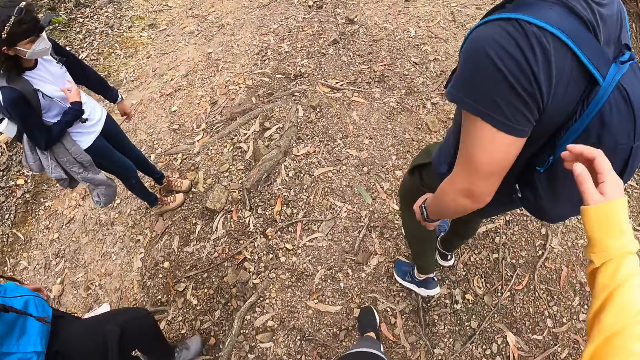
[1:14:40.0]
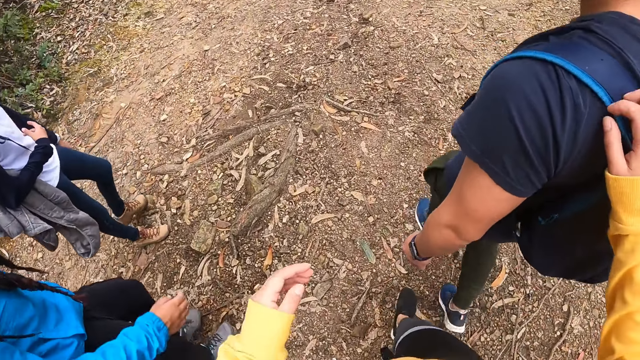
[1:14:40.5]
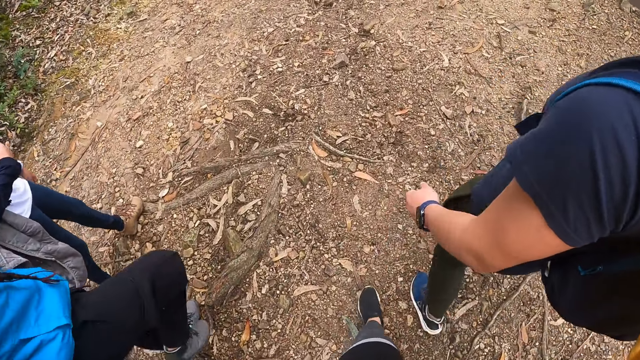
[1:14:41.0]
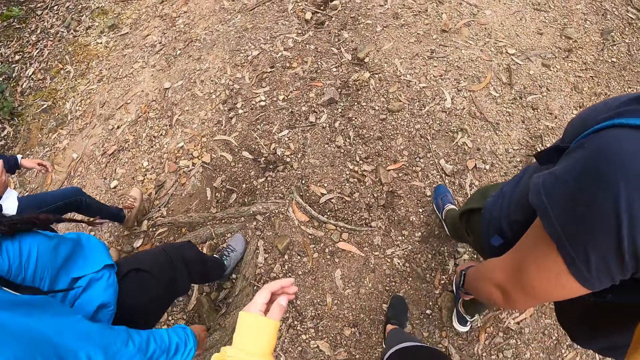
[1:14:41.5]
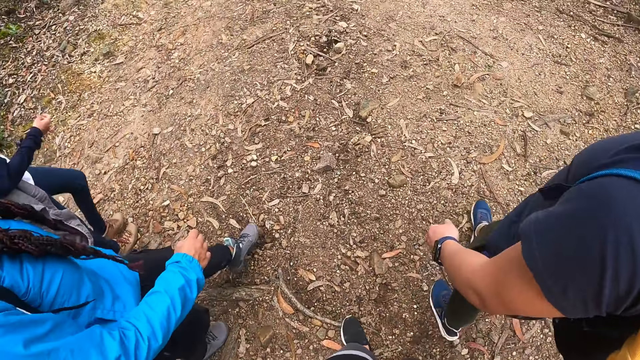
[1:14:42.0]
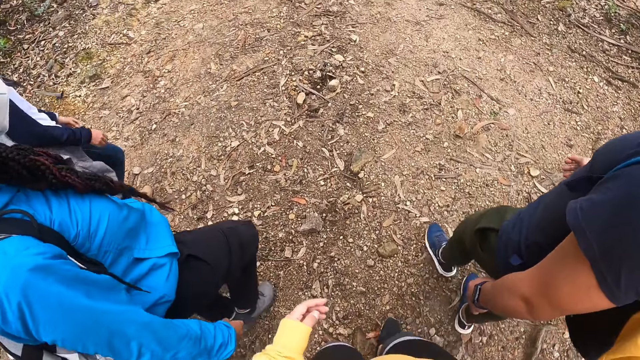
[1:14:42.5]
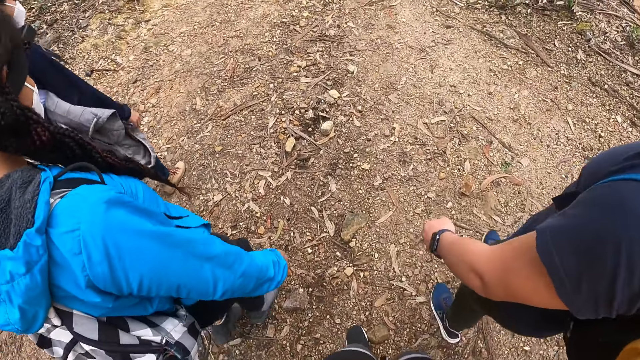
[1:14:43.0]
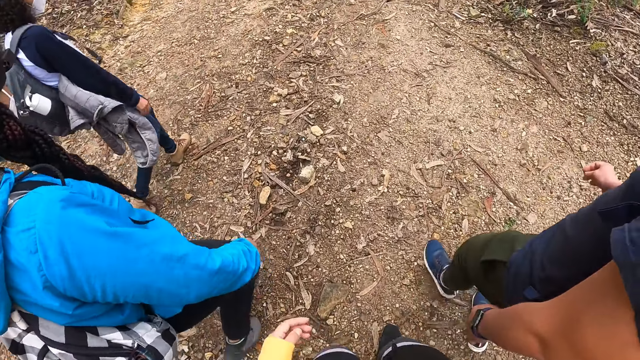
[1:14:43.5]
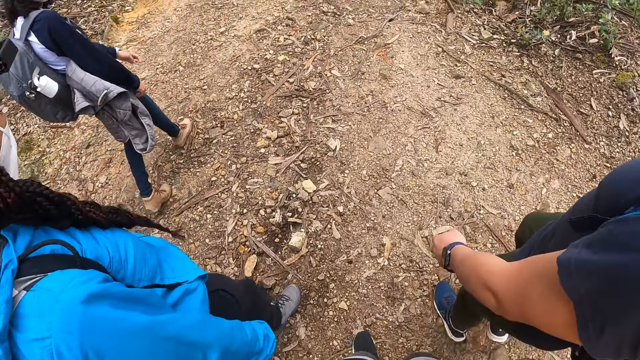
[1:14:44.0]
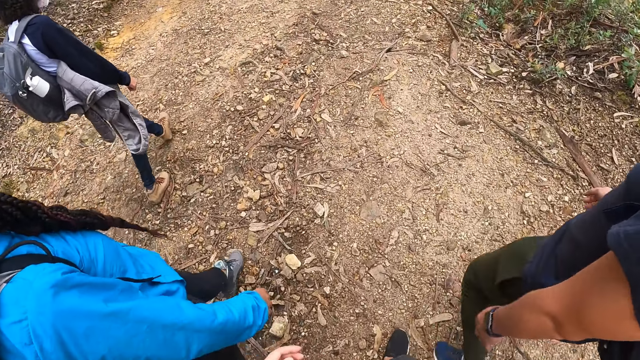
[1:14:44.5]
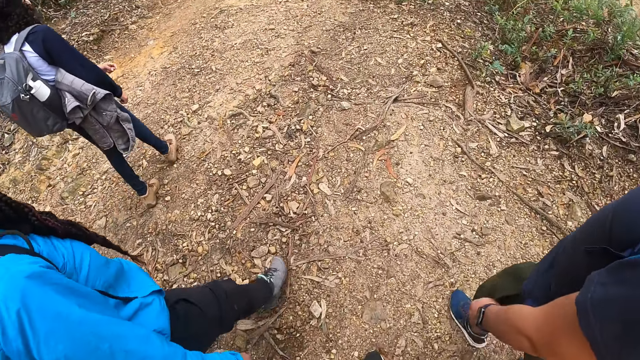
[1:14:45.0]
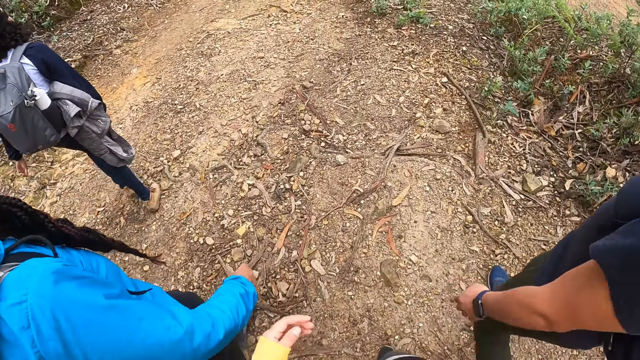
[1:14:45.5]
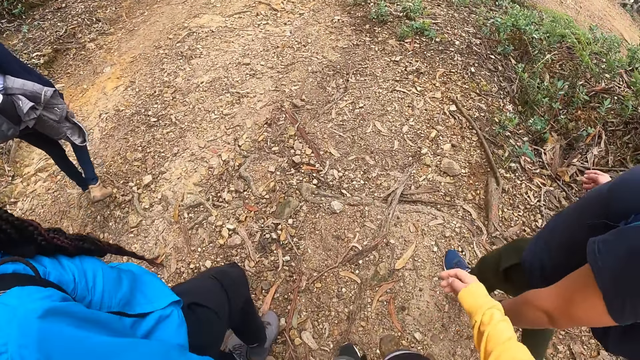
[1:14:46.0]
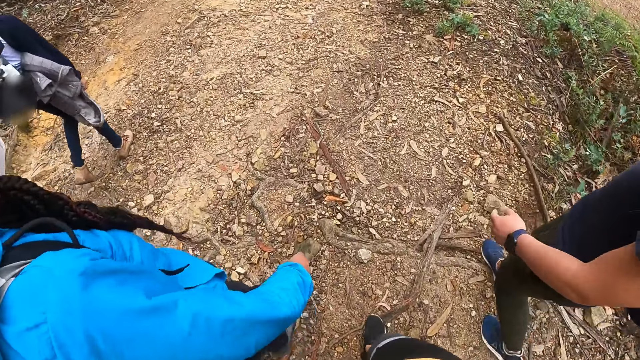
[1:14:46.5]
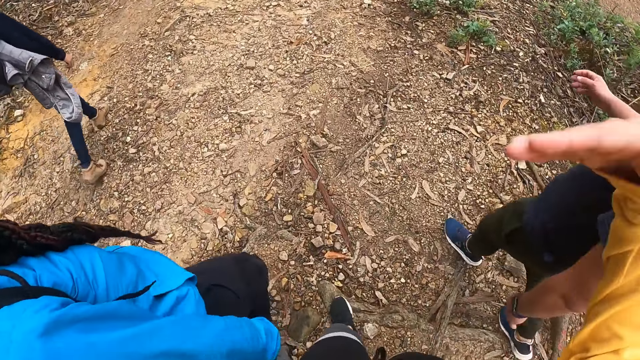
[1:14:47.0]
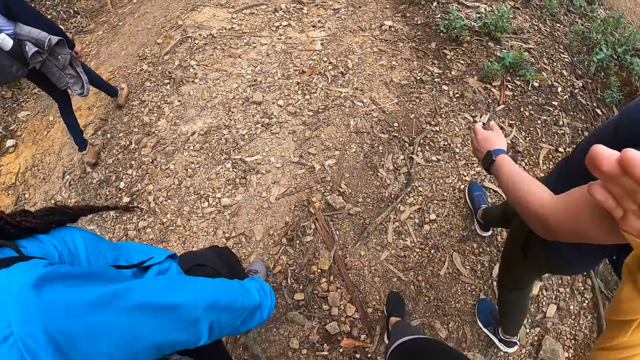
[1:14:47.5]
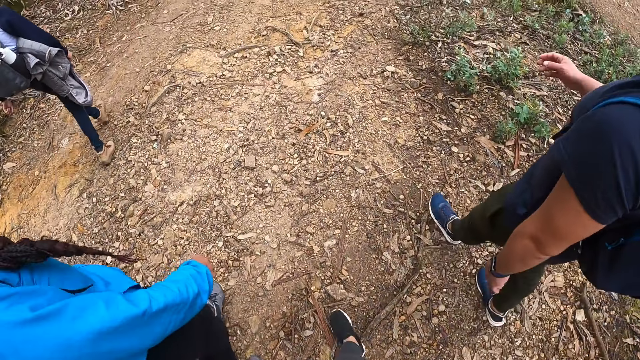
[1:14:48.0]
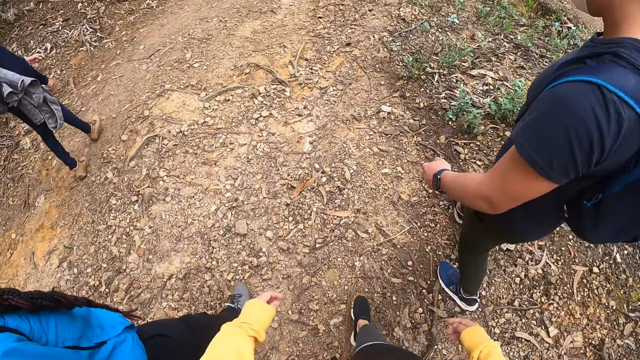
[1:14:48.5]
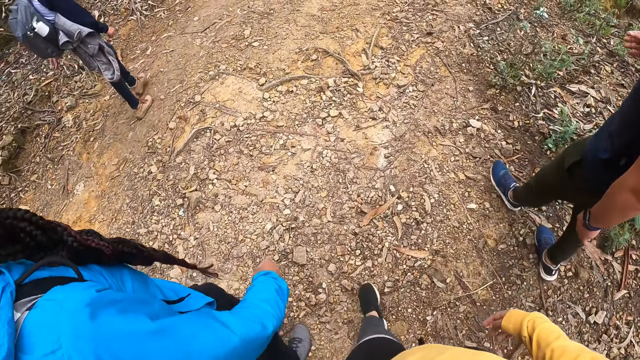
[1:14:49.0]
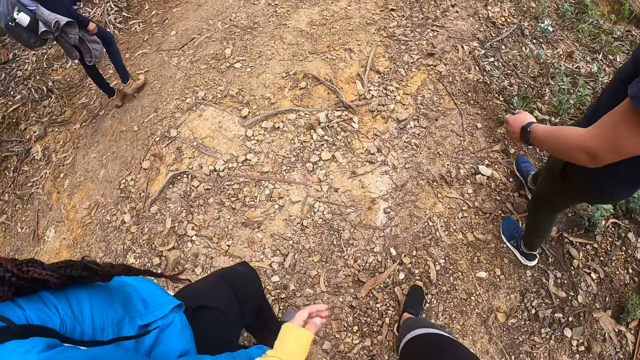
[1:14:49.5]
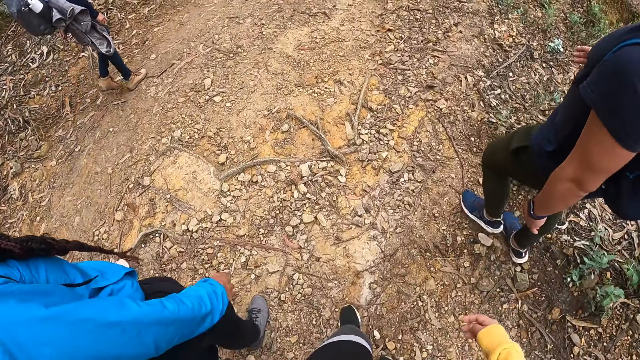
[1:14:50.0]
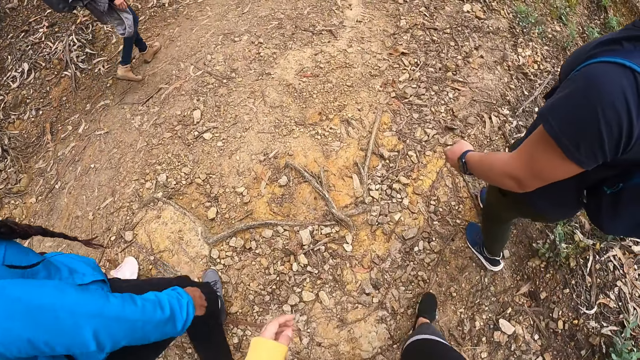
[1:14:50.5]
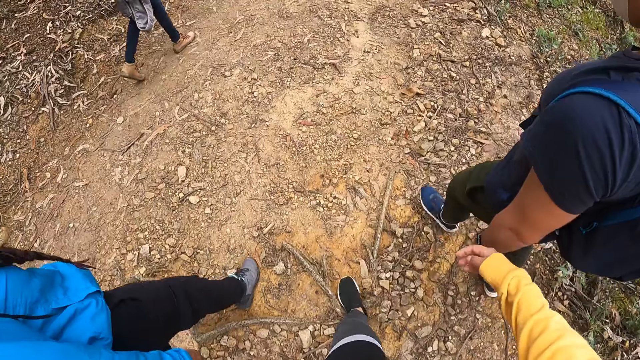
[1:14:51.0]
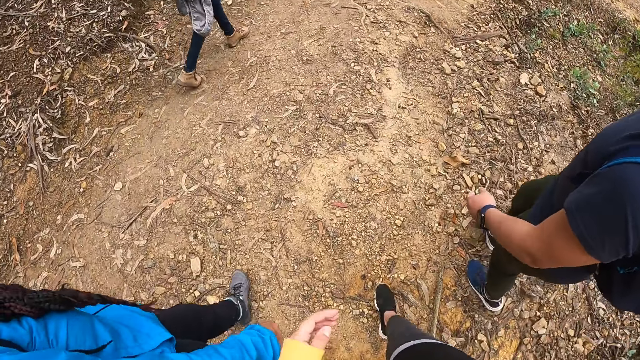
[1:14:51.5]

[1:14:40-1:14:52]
A person walks in the path. The camera wearer places her right hand on a hiker's shoulder. Another person walks in the path. A third person walks in the path. The camera wearer touches the shoulder of the first person. She talks to the first person.

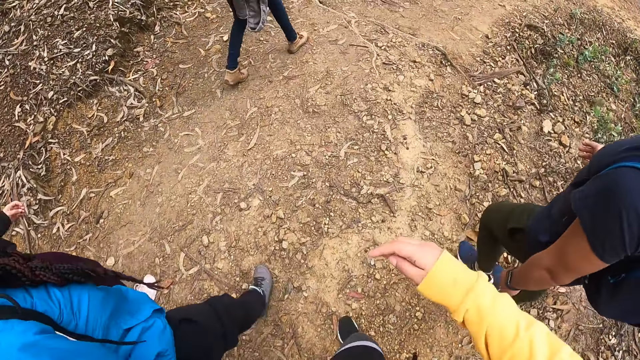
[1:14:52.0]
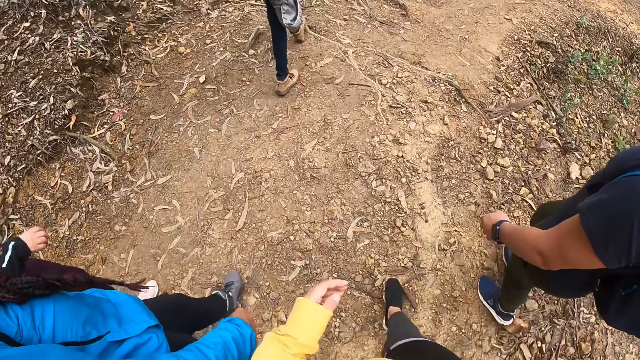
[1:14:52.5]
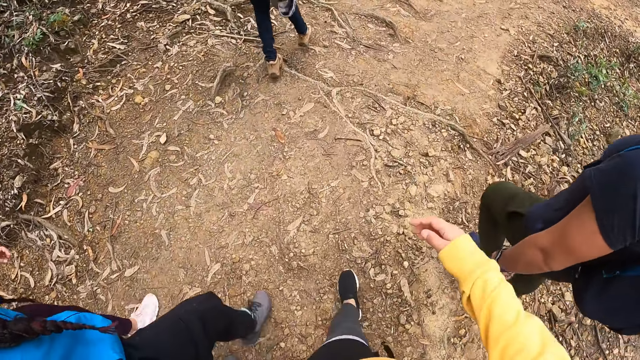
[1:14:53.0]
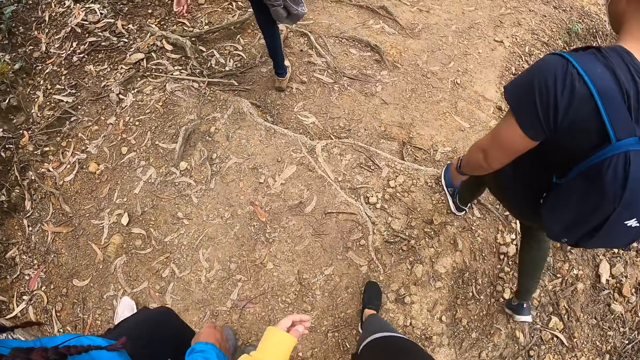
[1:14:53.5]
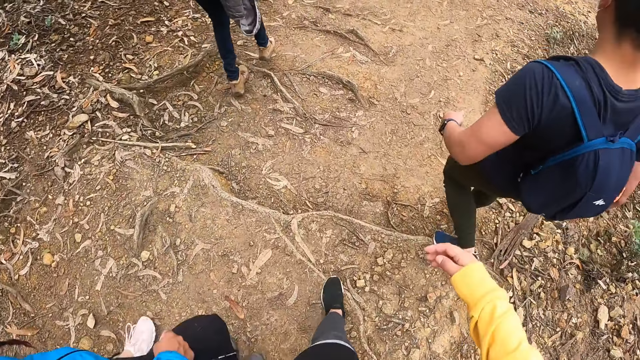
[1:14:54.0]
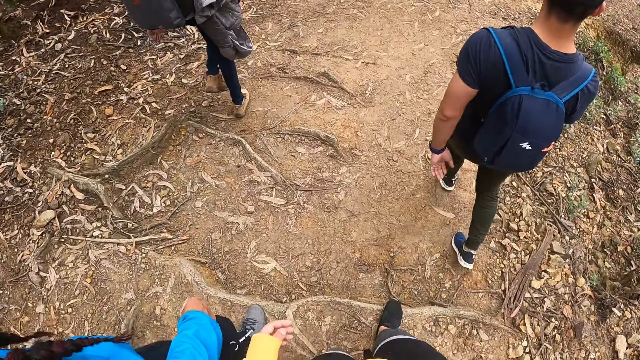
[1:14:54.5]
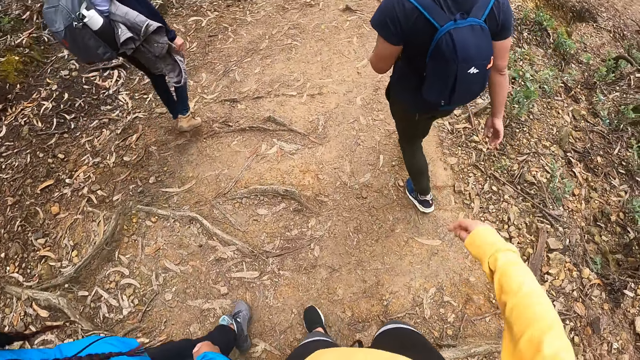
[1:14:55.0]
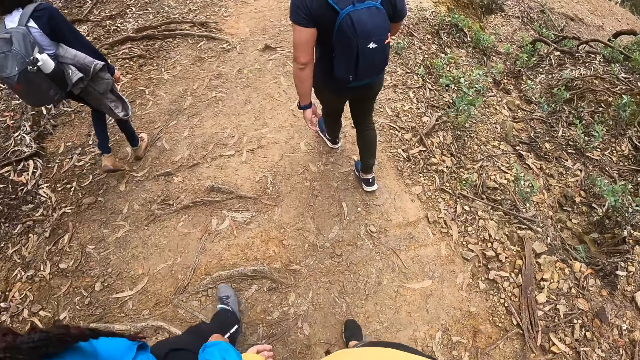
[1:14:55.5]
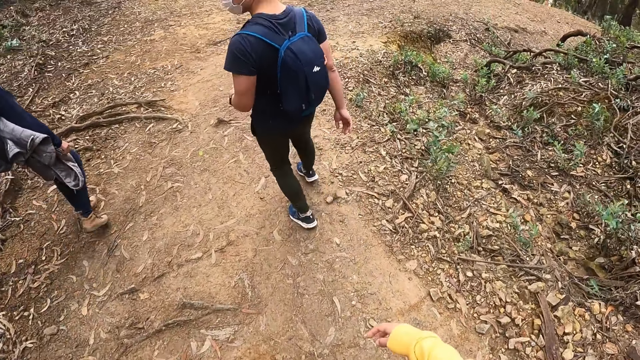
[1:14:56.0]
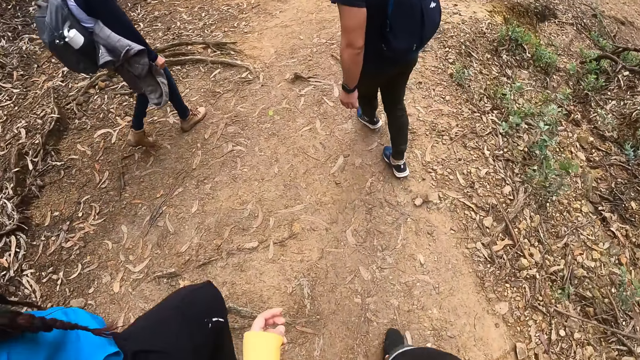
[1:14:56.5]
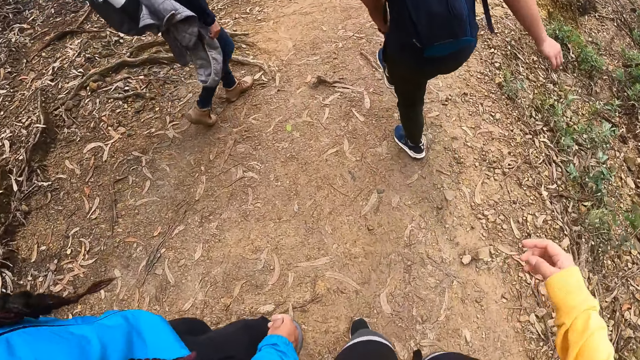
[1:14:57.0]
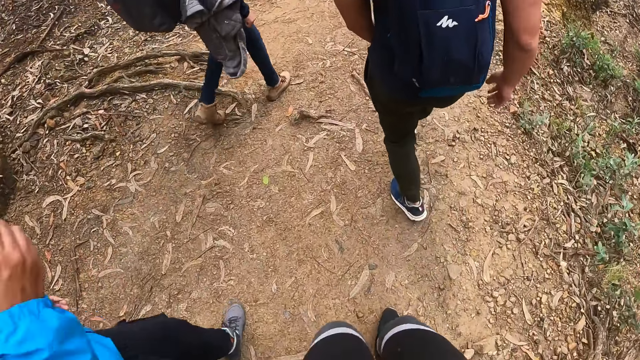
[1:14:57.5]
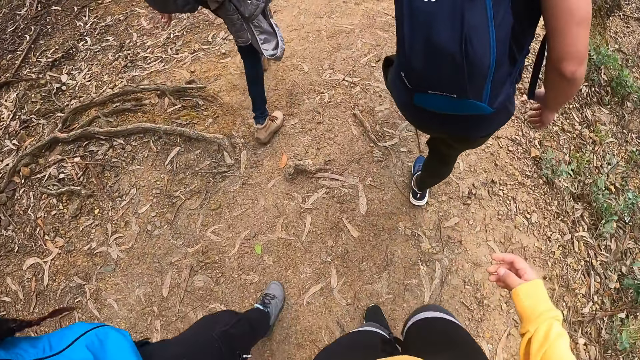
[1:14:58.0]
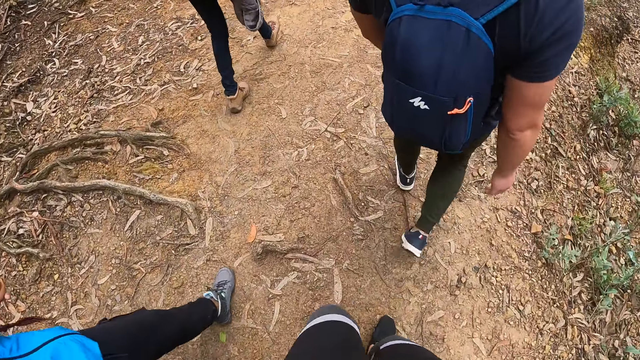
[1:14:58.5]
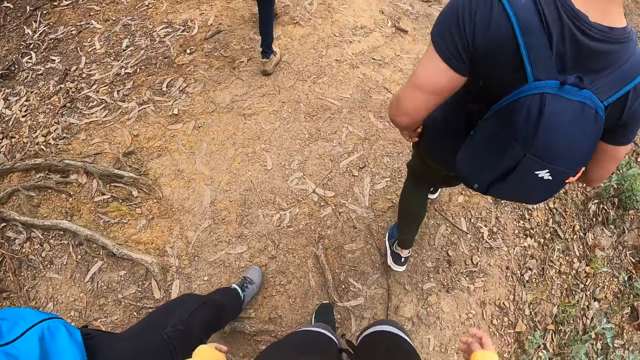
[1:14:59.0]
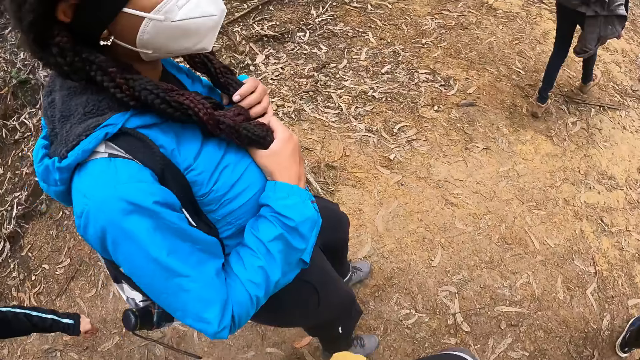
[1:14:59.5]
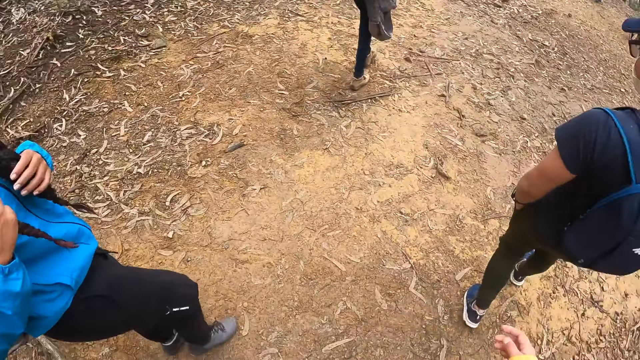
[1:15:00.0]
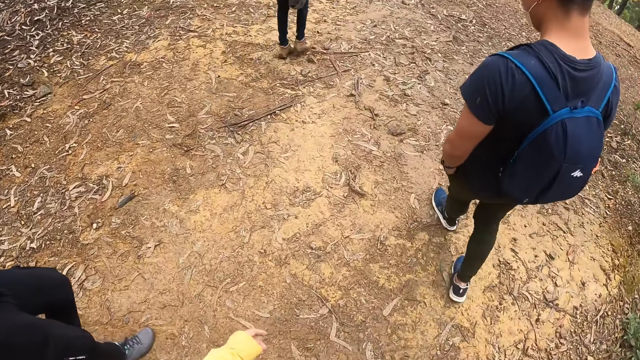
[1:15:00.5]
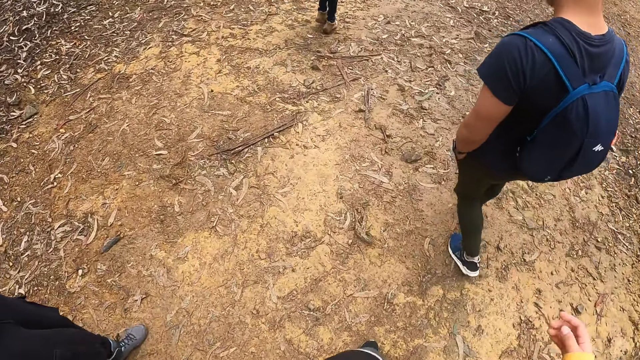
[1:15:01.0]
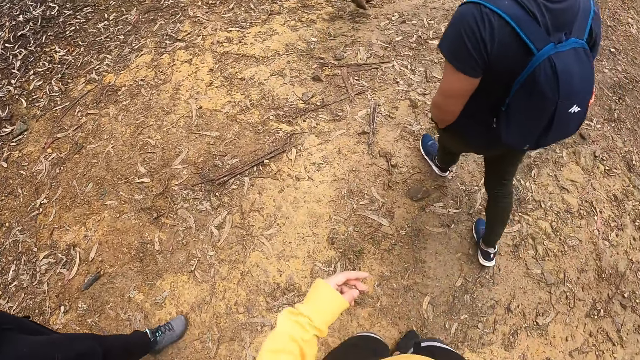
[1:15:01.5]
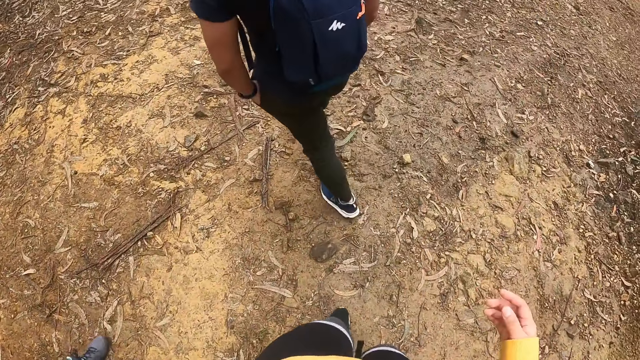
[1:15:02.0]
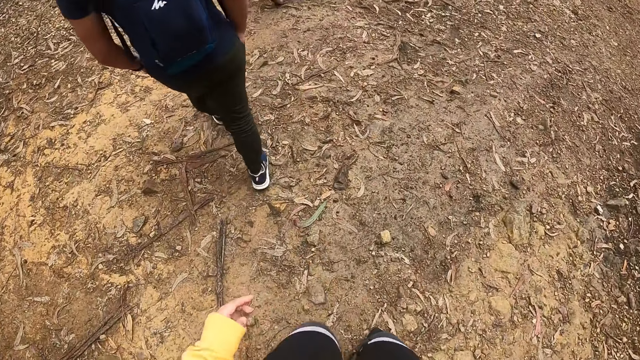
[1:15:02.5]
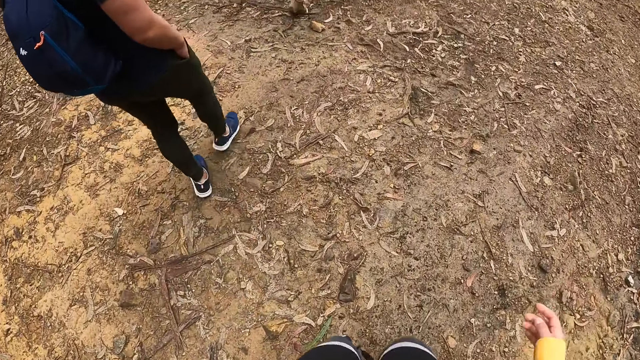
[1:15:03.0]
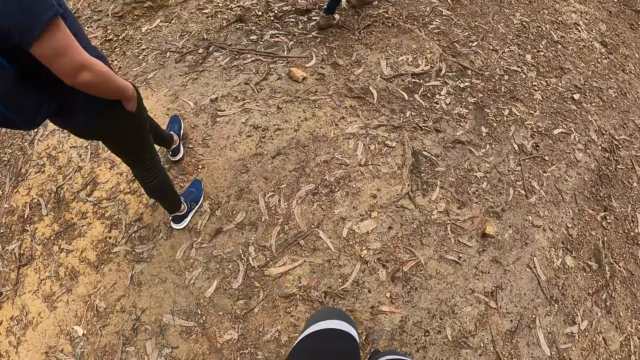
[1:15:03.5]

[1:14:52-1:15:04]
A person moves the hand to the hair. The person holds the hair.
